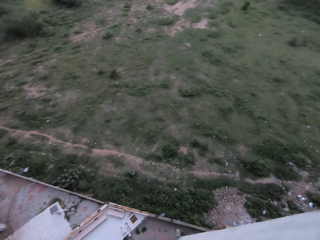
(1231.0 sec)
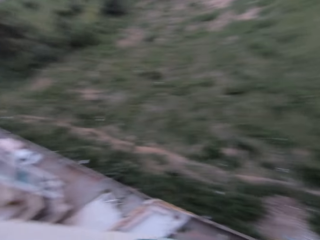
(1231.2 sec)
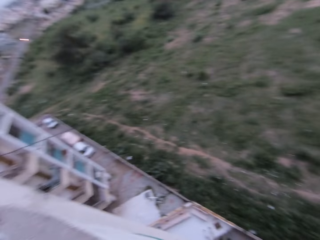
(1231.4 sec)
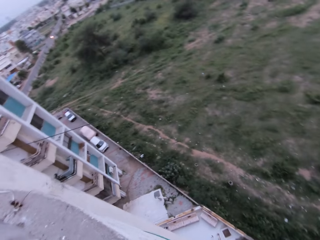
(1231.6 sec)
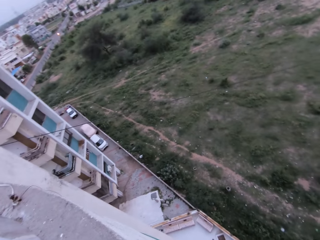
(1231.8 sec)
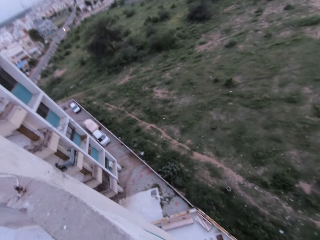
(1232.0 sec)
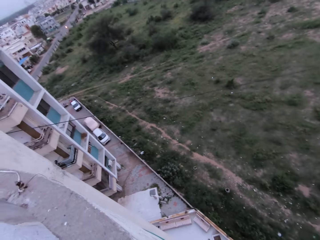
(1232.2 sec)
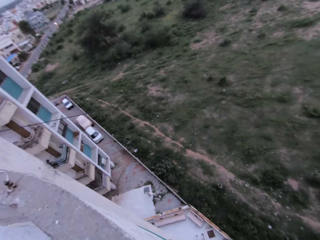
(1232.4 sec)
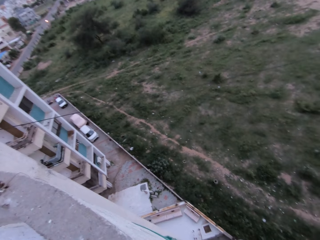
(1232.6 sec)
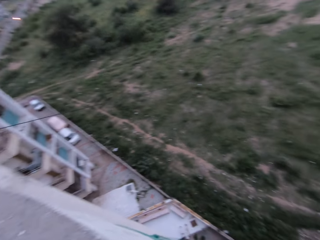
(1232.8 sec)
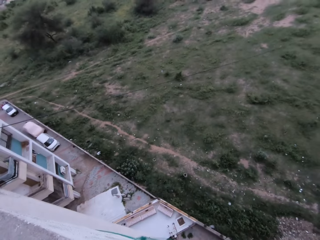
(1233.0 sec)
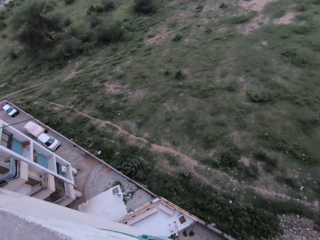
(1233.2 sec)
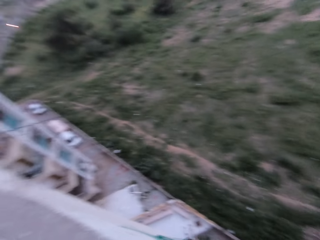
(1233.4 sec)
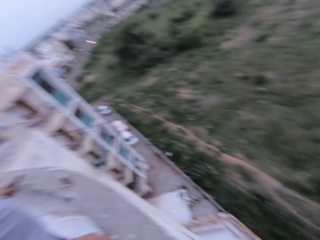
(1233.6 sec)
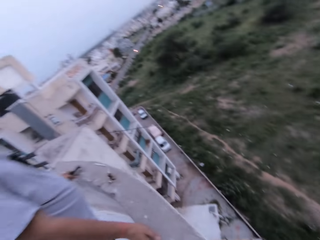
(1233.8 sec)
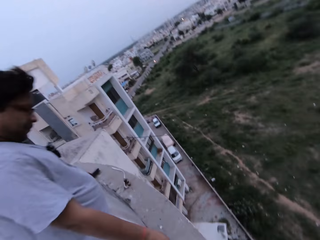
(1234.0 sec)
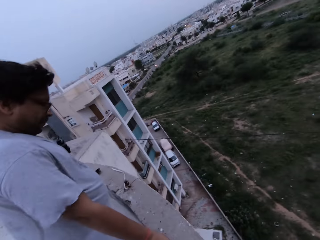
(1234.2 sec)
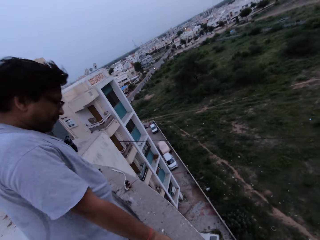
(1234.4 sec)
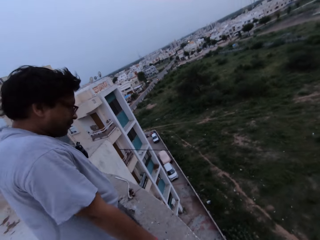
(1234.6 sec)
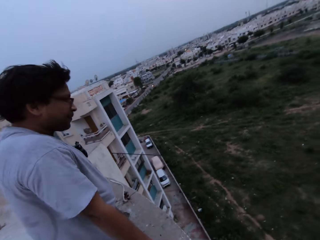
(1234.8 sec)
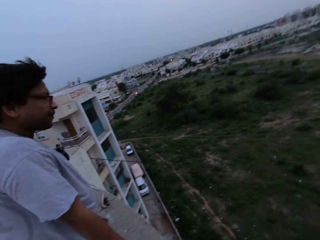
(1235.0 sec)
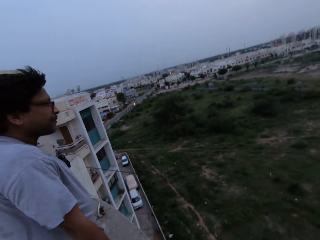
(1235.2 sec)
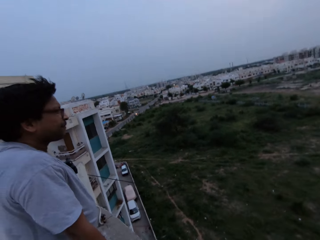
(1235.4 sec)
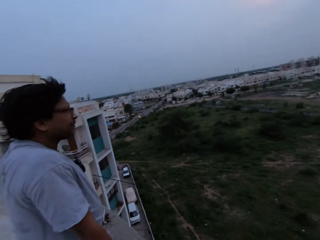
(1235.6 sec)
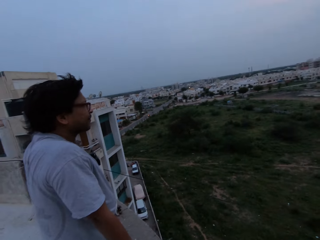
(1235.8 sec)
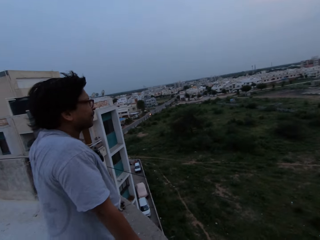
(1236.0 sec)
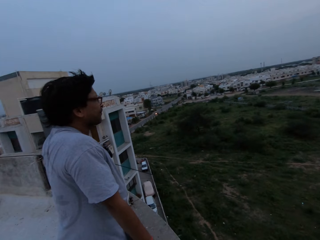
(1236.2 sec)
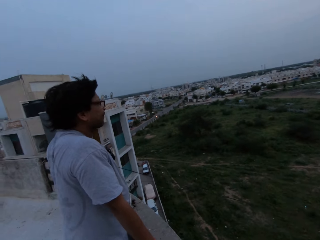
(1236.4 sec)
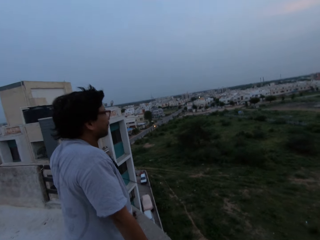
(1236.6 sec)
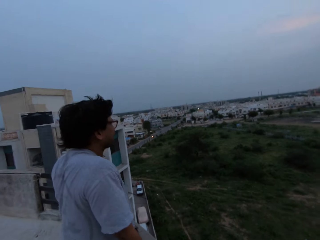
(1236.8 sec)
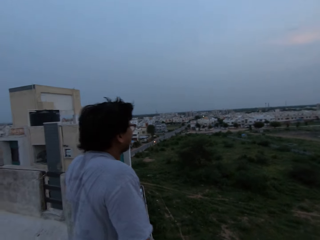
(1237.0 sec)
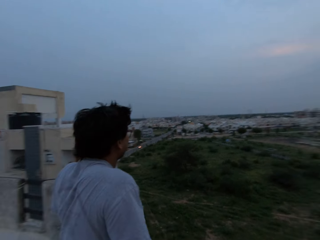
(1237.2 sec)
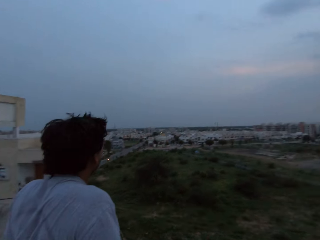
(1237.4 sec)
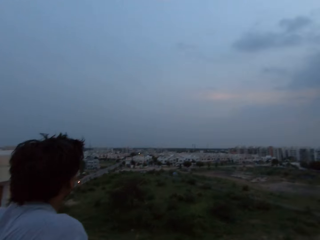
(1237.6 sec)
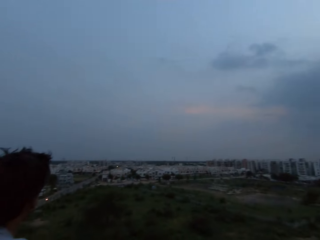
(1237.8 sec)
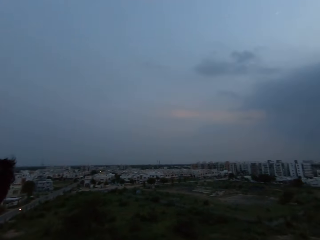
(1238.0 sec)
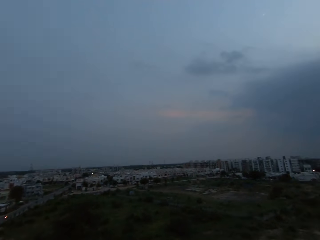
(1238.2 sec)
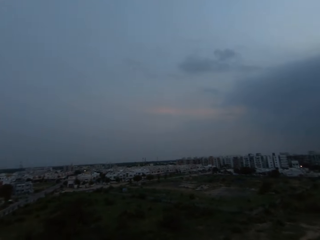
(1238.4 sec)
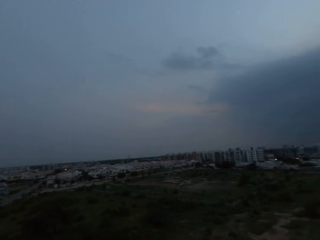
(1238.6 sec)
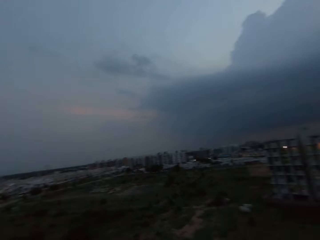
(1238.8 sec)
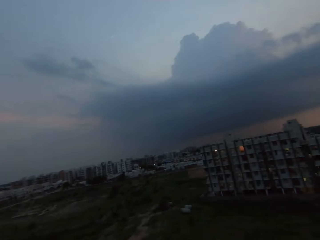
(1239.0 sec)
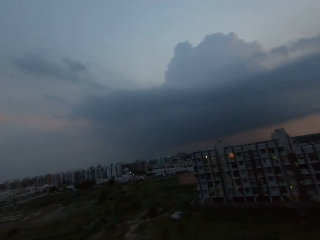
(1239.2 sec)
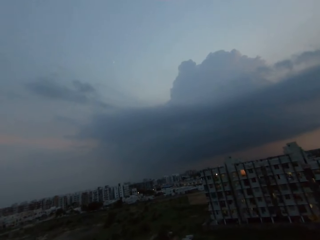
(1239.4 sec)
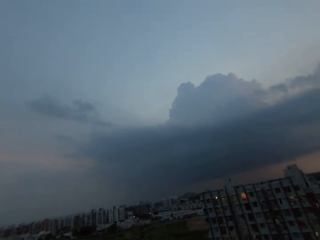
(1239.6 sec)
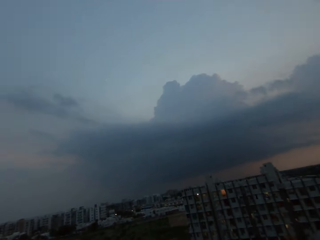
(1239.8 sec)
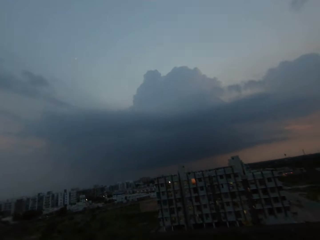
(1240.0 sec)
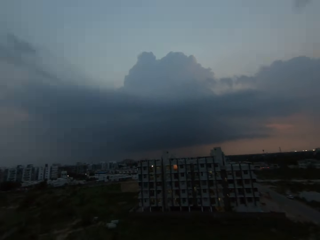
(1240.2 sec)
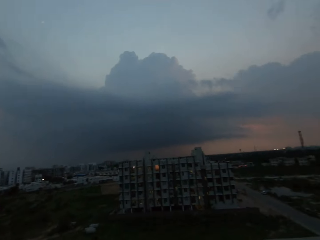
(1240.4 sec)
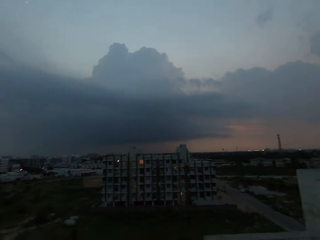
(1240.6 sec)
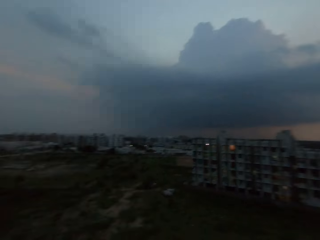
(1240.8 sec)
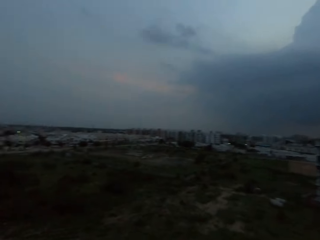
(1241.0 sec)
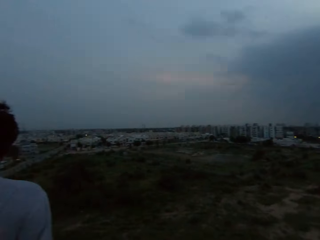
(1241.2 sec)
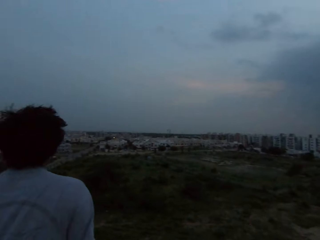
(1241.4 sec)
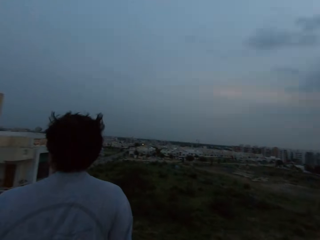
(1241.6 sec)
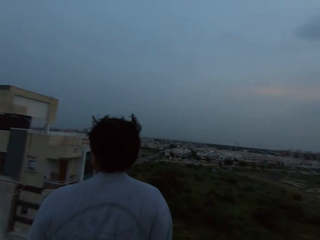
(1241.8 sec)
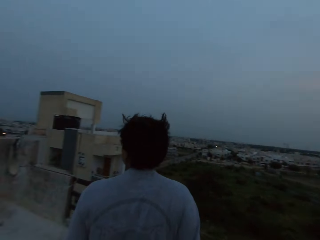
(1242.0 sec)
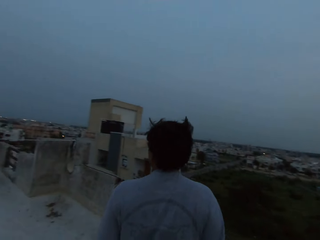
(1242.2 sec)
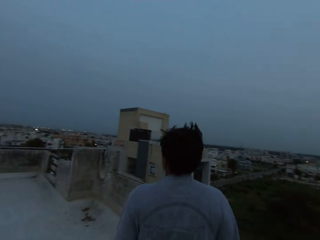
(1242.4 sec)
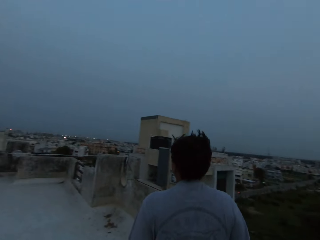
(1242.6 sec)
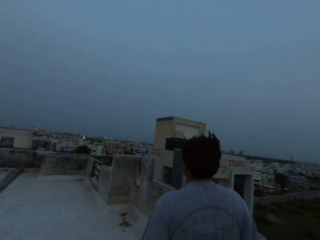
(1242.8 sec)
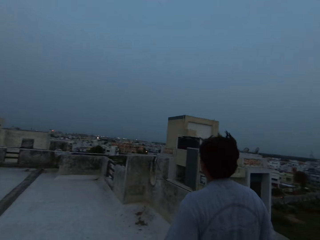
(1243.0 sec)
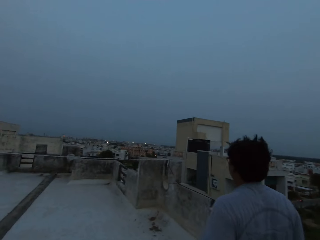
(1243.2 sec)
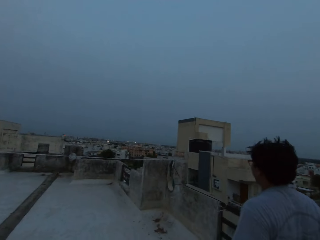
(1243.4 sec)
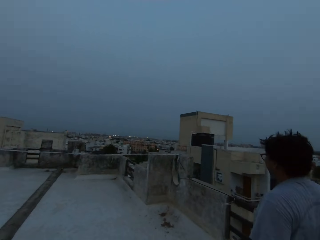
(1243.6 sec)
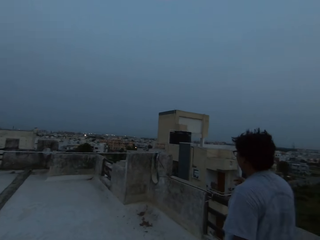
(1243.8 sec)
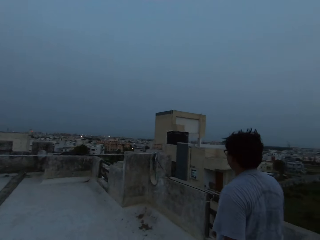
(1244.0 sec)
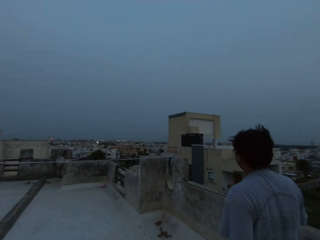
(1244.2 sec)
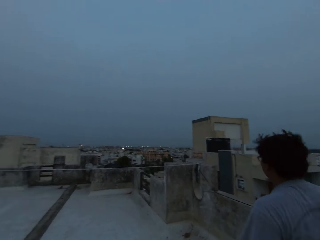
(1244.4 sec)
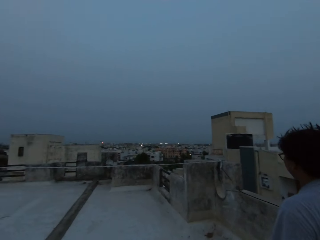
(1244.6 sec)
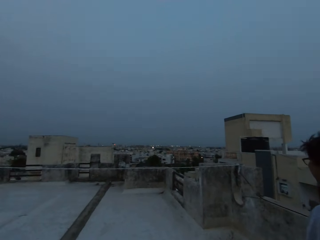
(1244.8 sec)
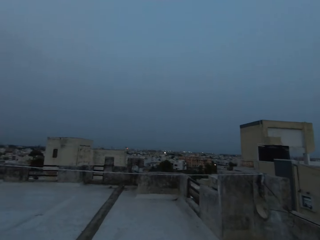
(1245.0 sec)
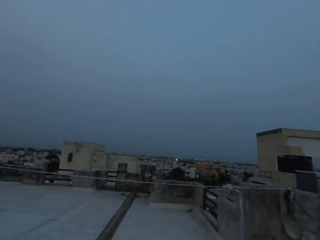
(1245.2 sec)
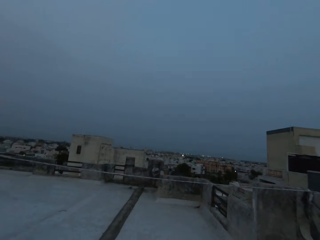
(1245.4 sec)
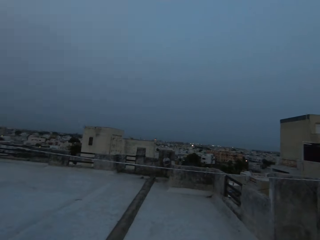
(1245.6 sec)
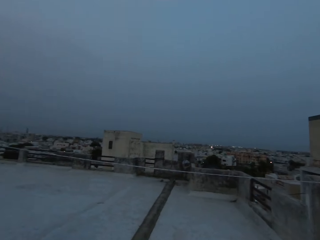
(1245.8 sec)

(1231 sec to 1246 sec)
A man places his hands on the fence. The camera wearer looks around. They converse with the man.

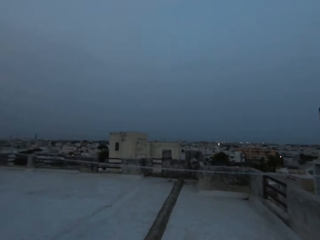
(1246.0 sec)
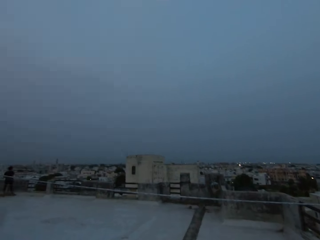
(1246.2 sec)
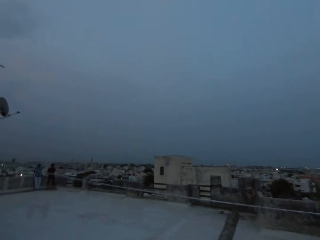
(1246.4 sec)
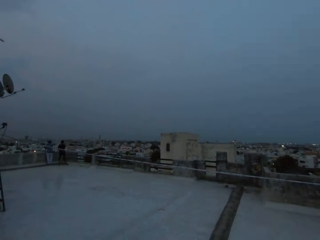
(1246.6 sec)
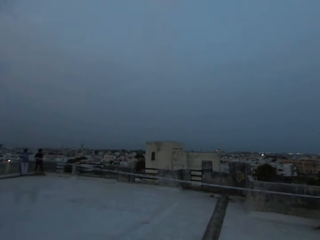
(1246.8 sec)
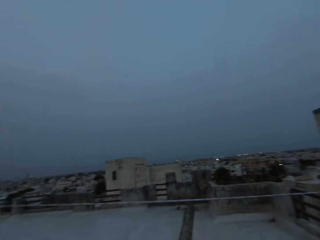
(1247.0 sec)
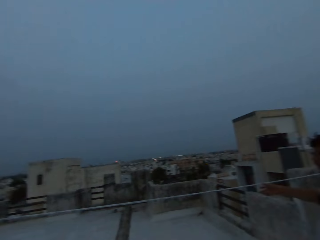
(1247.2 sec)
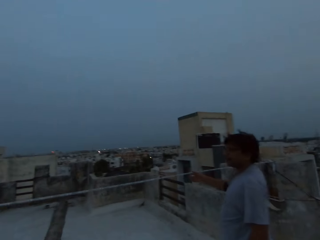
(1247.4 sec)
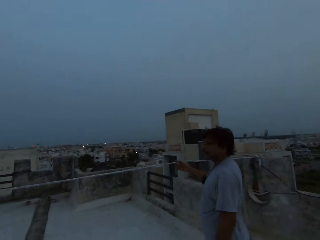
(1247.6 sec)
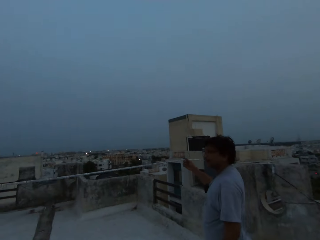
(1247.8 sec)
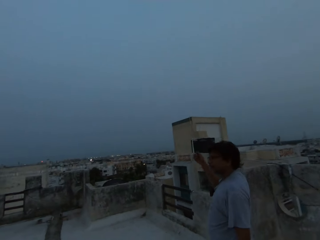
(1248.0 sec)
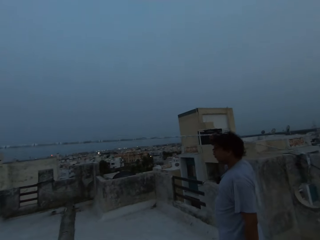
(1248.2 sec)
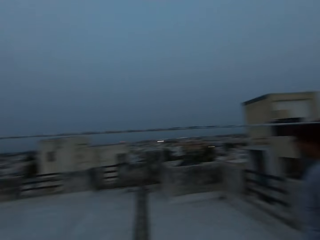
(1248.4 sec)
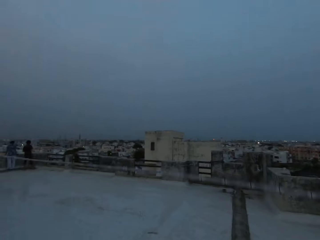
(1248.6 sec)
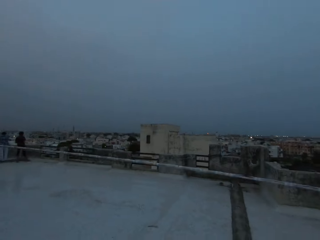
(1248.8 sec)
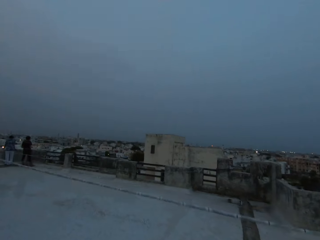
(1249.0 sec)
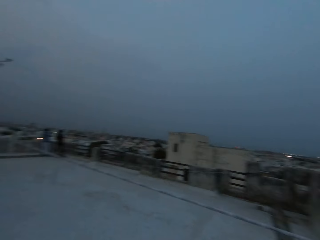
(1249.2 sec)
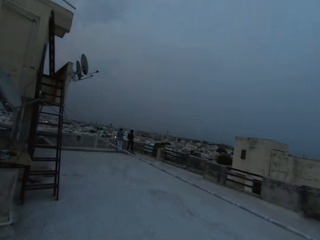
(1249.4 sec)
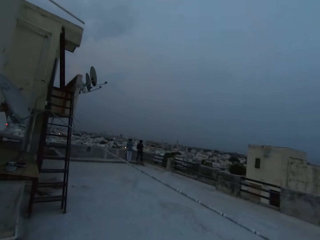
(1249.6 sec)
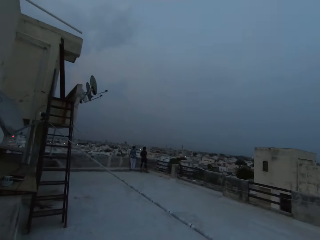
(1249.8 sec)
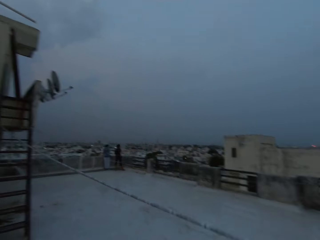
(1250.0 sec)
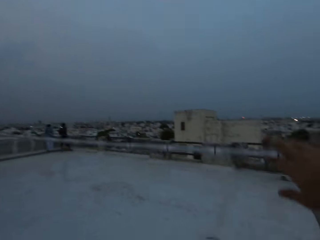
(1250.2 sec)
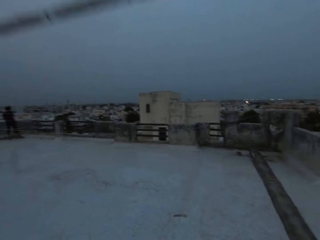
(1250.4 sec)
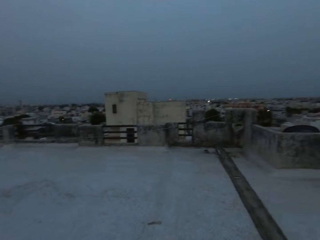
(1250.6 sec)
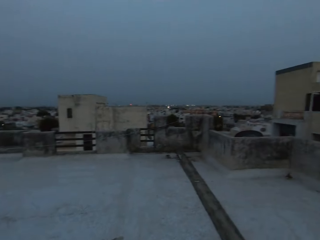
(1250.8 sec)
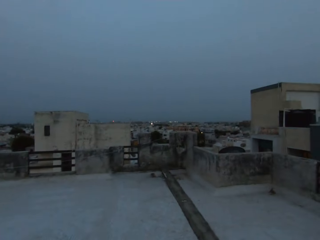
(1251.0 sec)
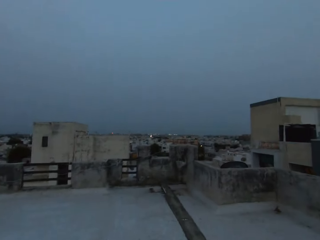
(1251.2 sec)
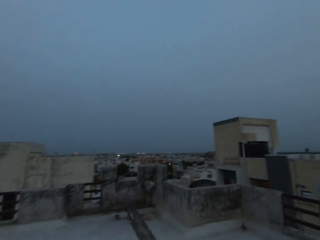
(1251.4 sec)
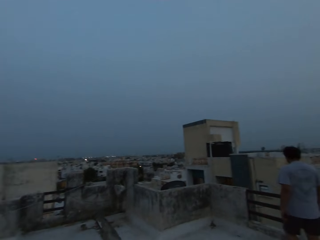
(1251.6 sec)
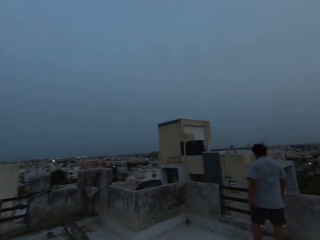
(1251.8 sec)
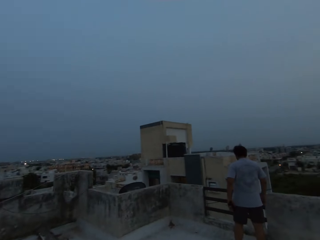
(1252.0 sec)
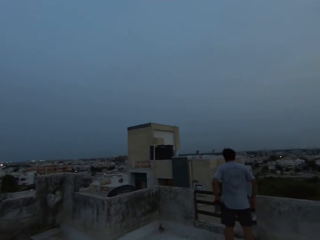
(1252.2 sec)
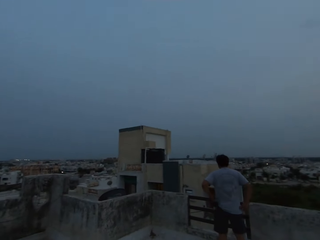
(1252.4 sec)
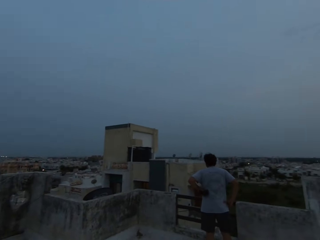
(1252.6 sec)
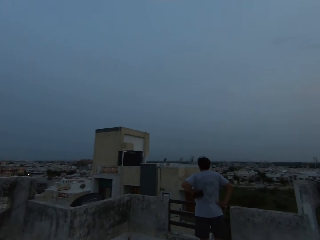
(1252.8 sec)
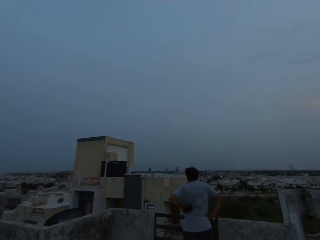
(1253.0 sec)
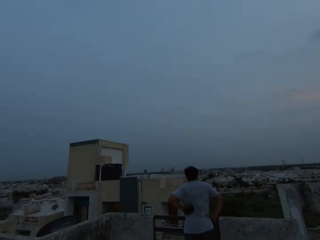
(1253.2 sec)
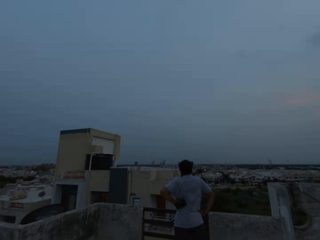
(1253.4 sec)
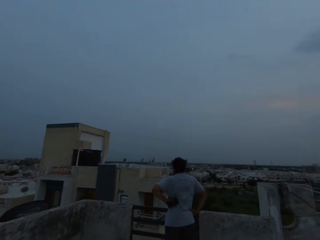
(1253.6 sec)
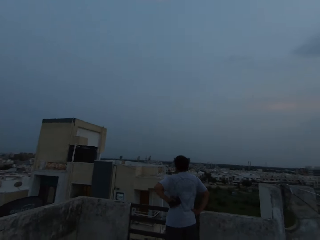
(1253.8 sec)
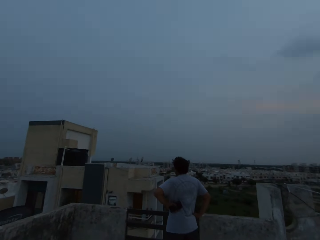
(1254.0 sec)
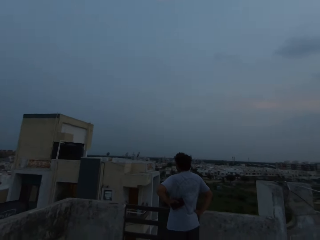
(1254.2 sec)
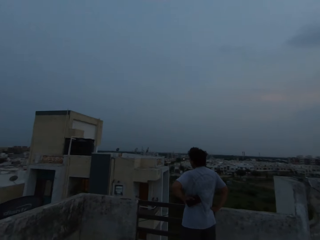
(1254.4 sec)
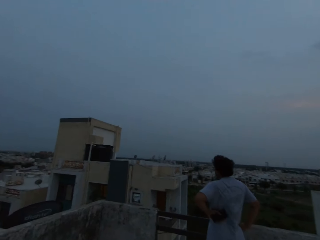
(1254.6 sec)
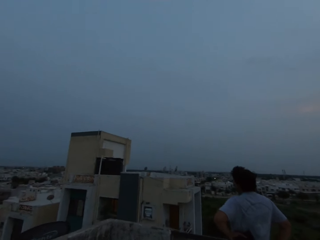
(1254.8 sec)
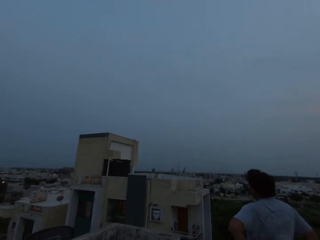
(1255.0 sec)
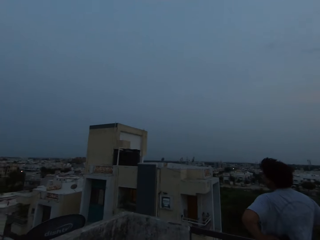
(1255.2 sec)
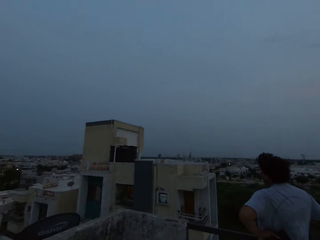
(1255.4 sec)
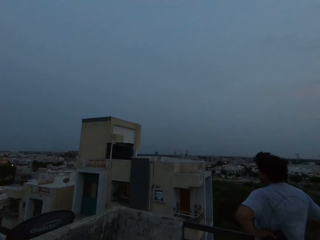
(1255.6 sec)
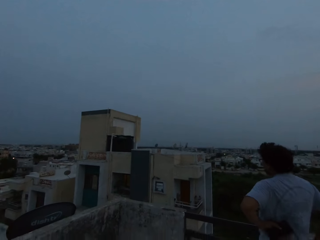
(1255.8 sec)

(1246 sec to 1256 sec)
A man lifts a clothesline with his right hand. The camera wearer lifts the clothesline with his right hand. The man places his hands on his waist.
